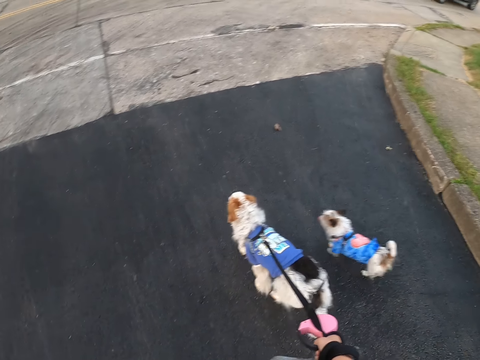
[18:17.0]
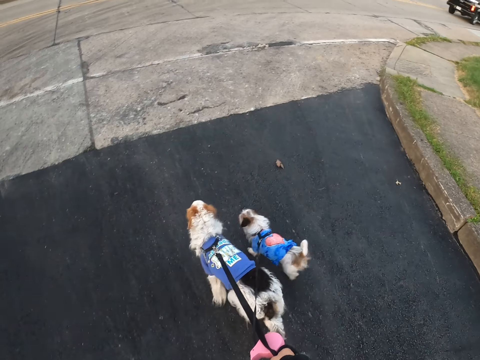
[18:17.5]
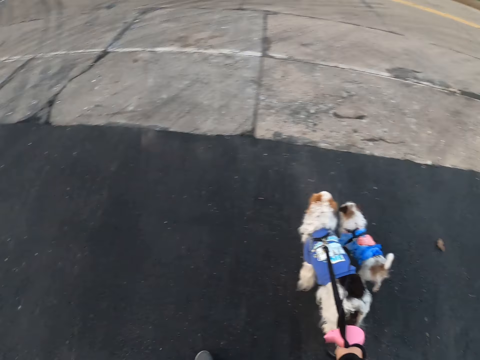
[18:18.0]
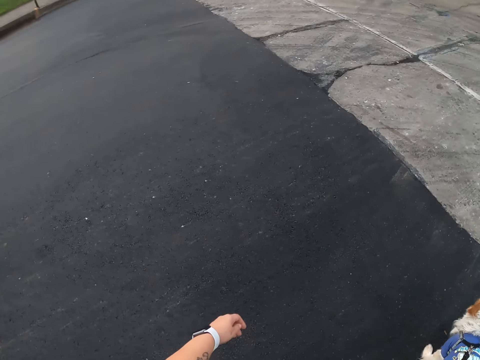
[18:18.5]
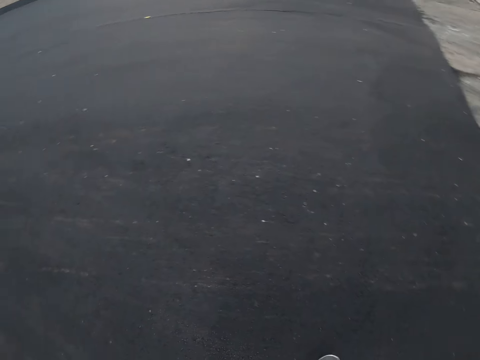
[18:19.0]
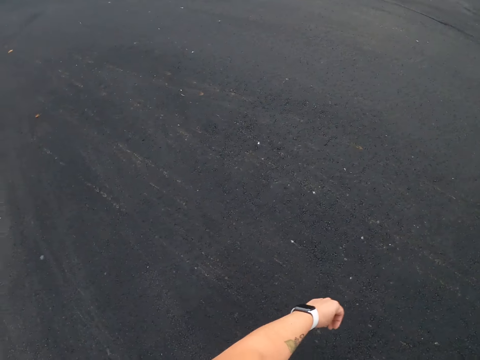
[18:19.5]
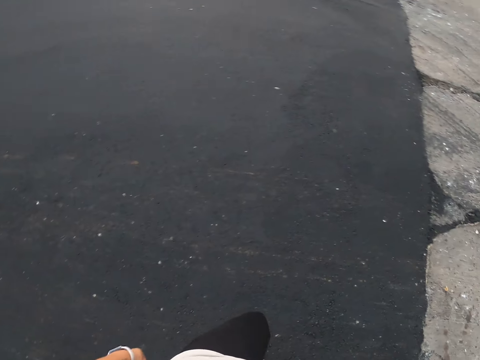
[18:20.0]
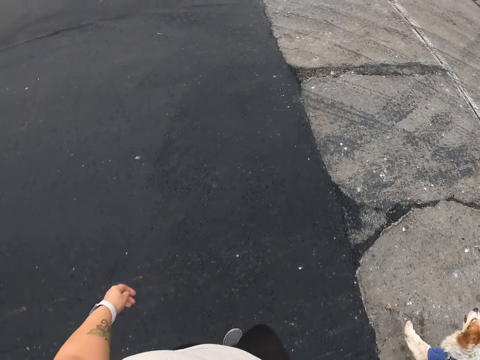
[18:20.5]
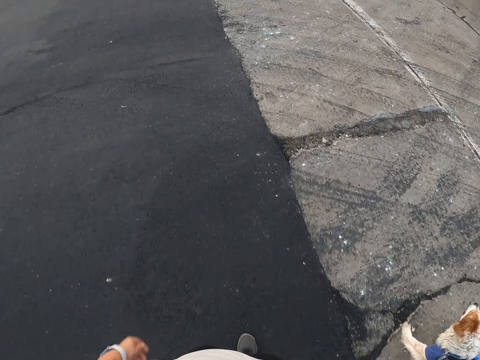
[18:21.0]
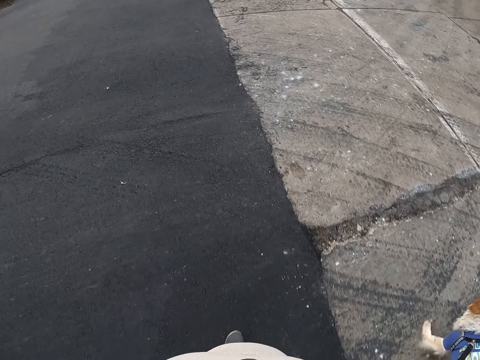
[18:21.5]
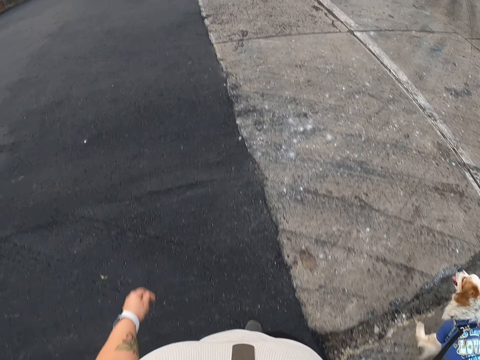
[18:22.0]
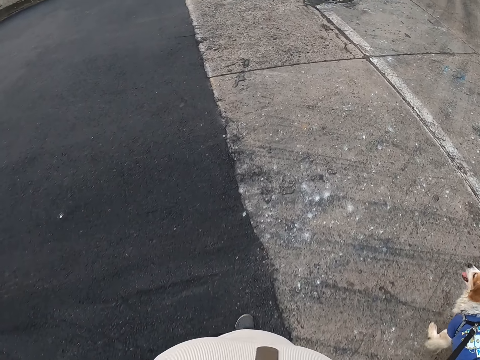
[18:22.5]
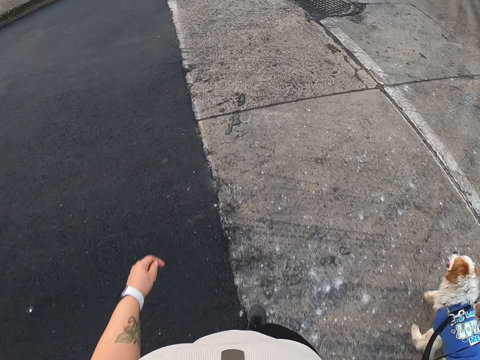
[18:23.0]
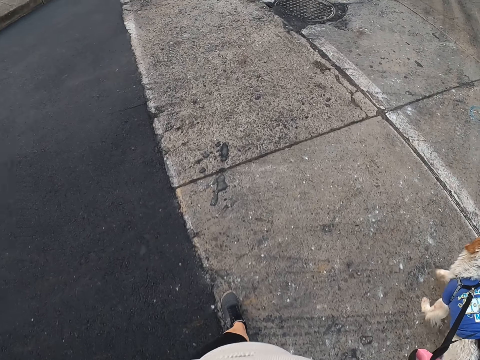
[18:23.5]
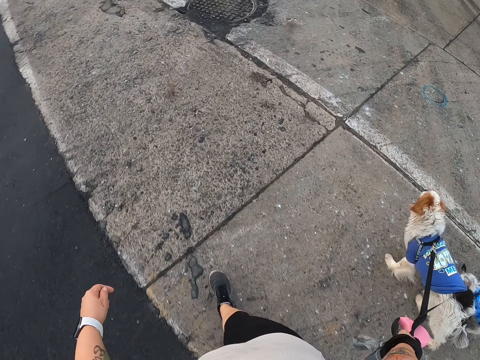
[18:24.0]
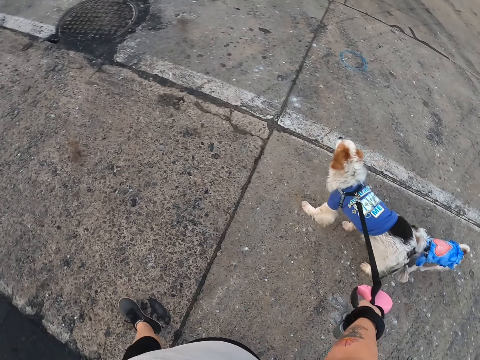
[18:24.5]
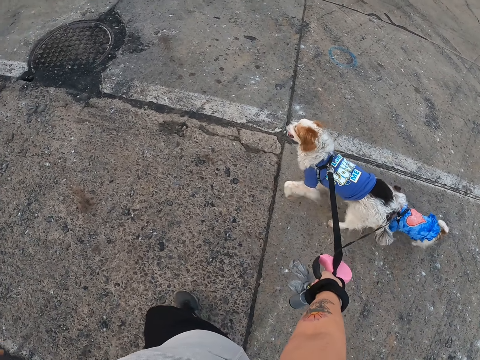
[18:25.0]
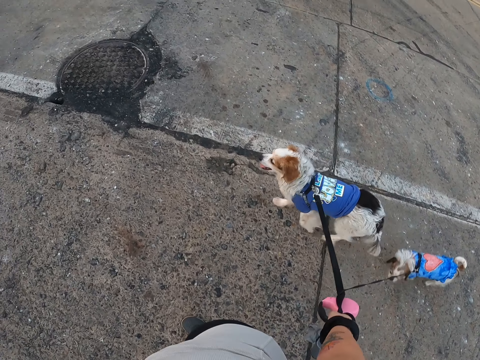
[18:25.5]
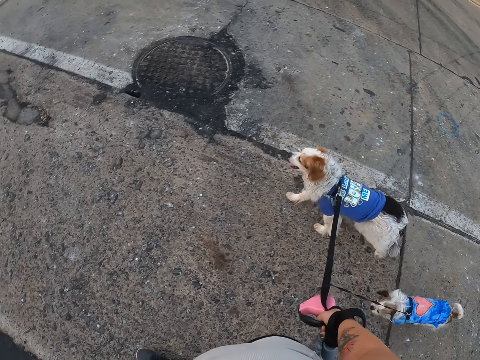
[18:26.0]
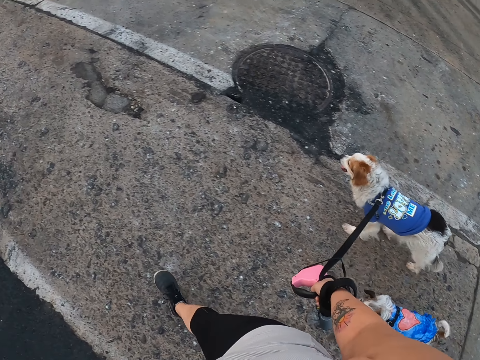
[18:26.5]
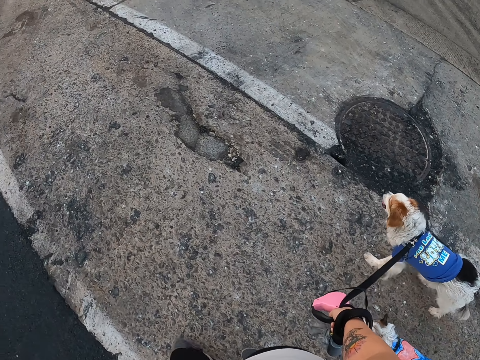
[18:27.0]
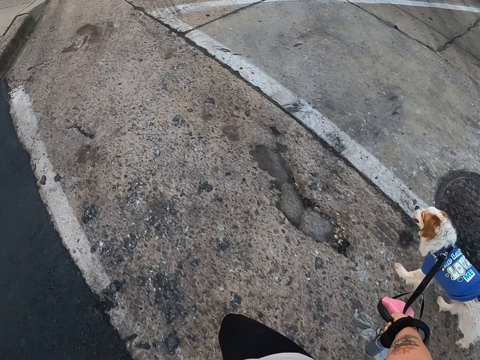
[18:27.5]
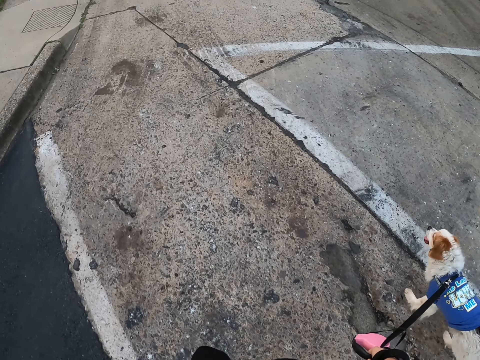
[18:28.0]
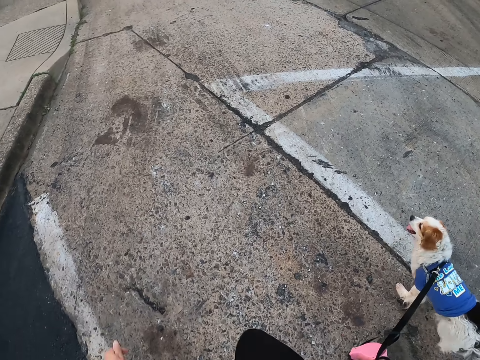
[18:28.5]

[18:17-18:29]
The camera wearer walks the dogs on the path.

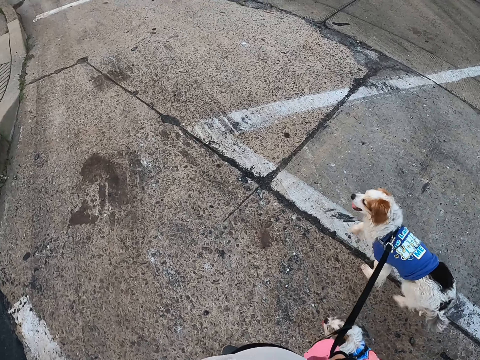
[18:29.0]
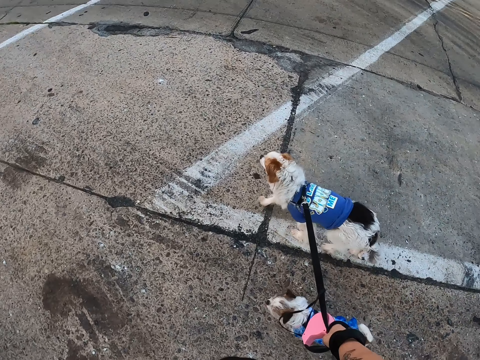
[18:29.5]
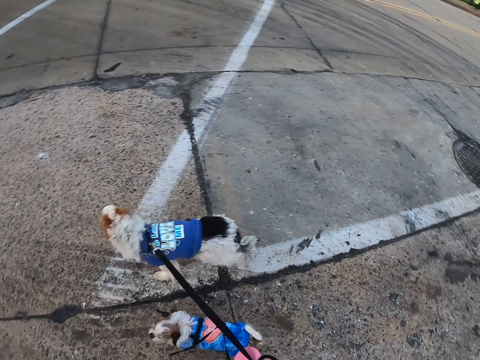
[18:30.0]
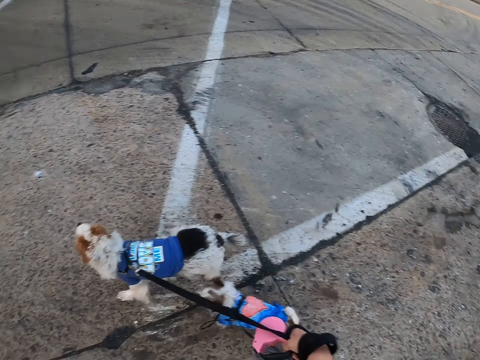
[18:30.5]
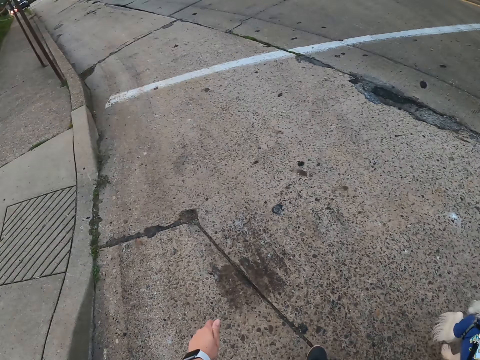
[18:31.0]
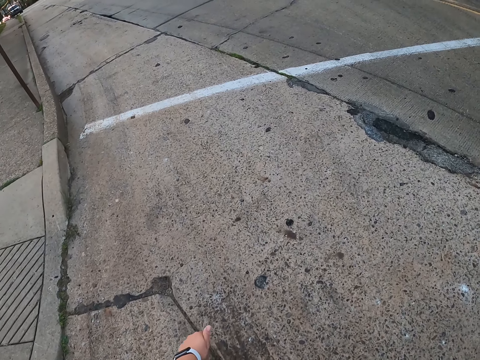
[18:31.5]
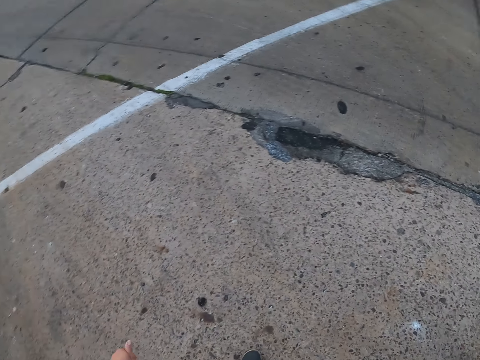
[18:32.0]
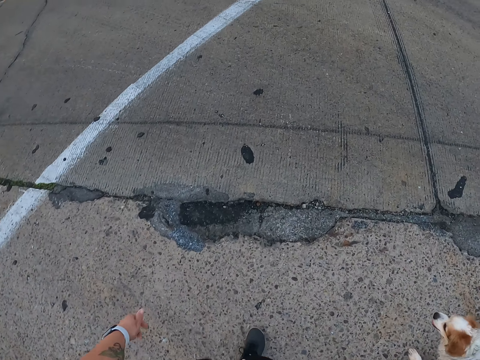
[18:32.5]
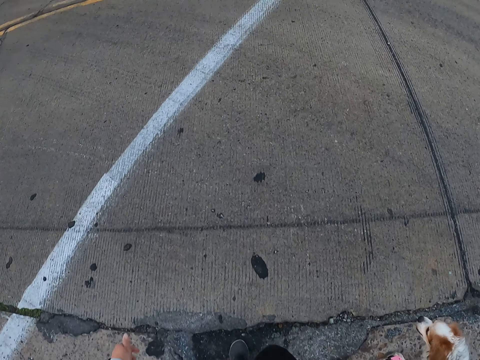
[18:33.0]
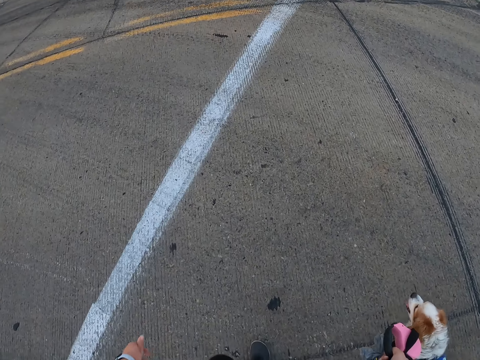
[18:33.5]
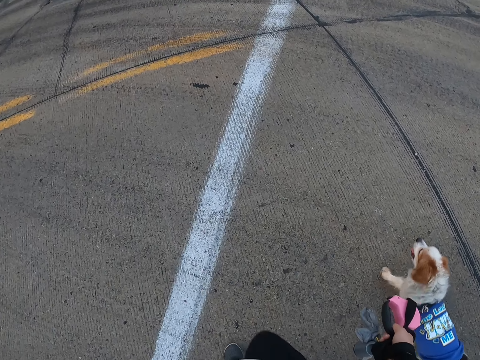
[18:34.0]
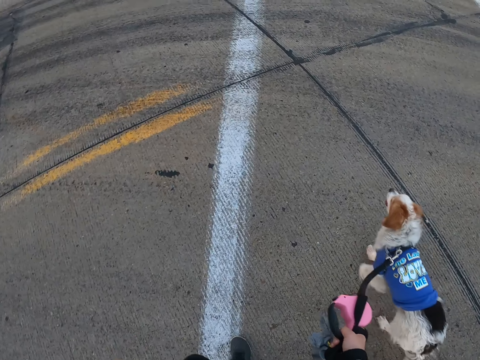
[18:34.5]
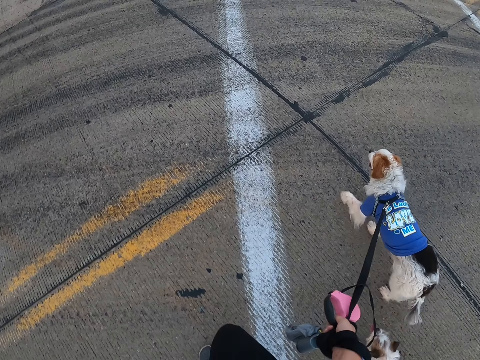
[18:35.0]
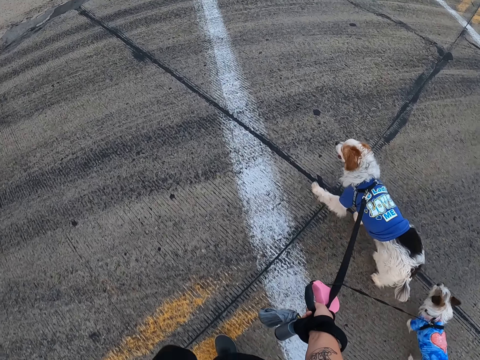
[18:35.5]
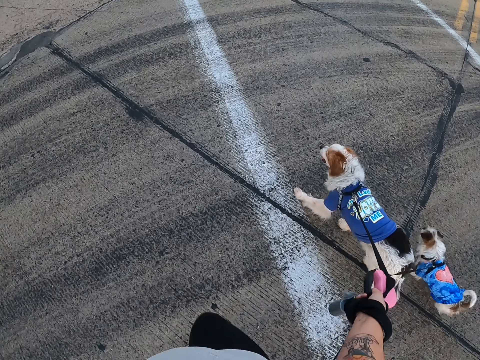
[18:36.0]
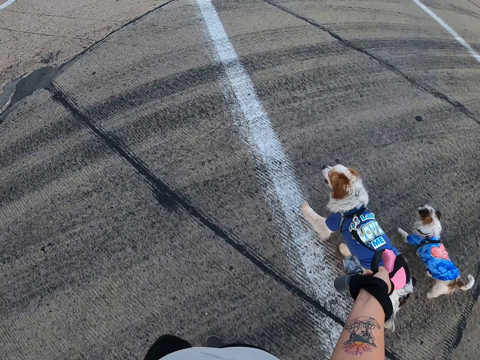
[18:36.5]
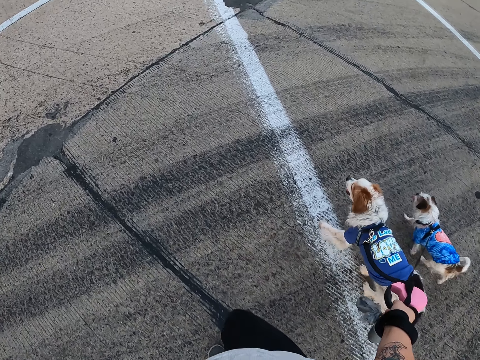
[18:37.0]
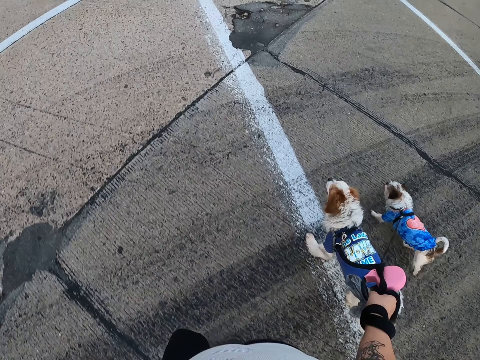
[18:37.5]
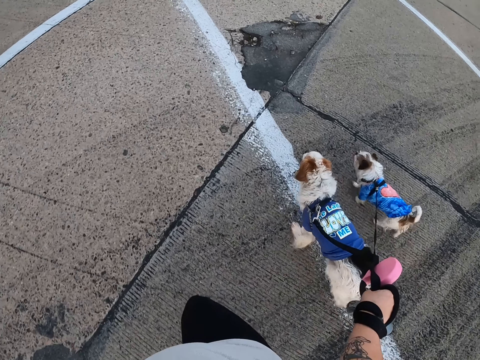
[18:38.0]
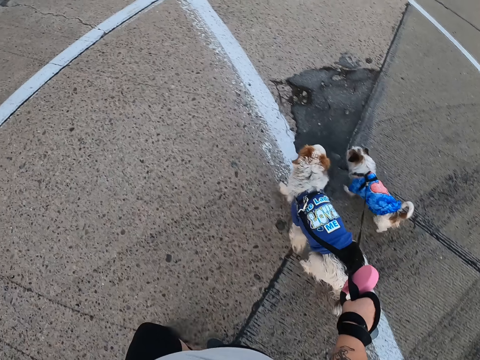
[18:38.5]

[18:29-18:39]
The camera wearer walks the dogs on the road and crosses the road.

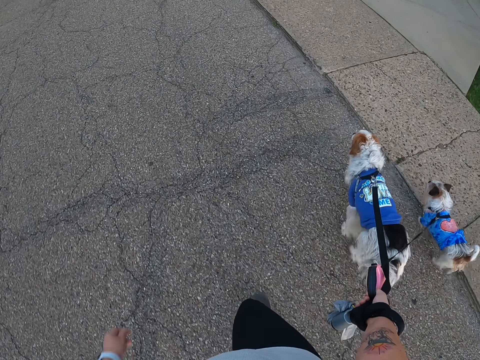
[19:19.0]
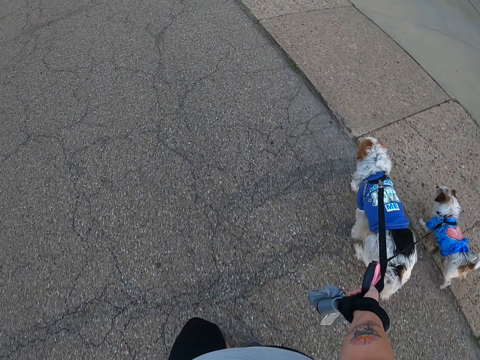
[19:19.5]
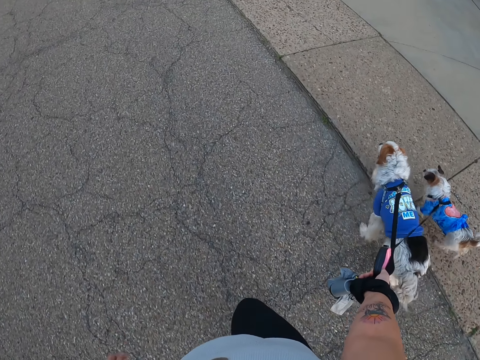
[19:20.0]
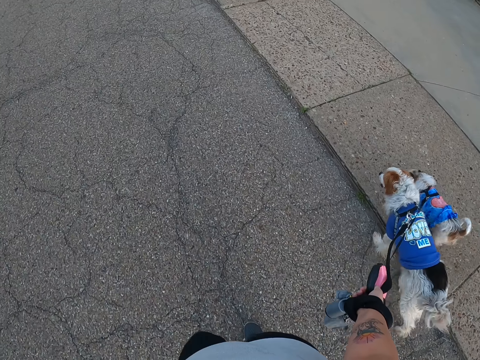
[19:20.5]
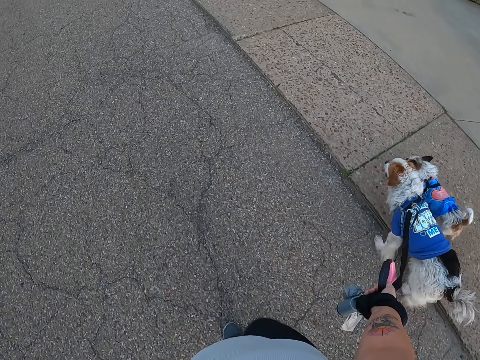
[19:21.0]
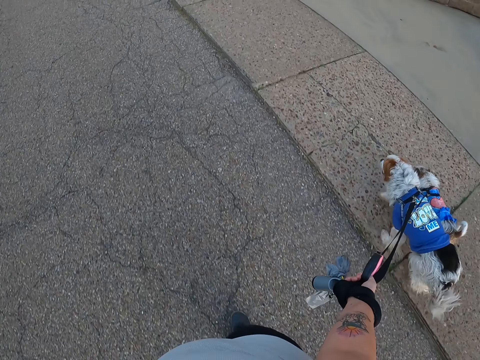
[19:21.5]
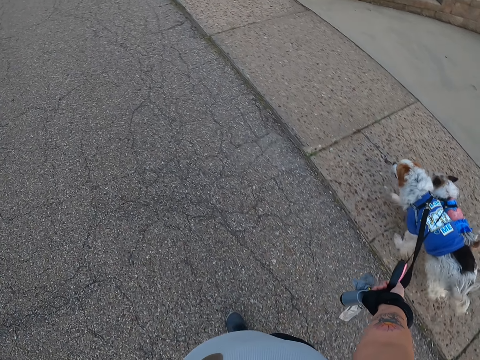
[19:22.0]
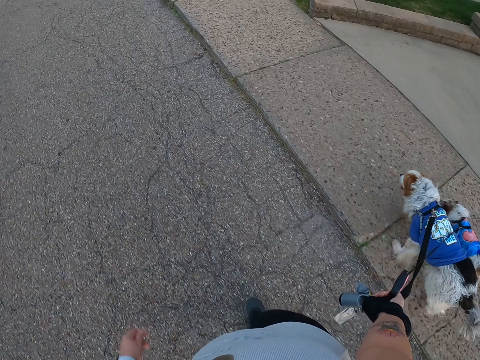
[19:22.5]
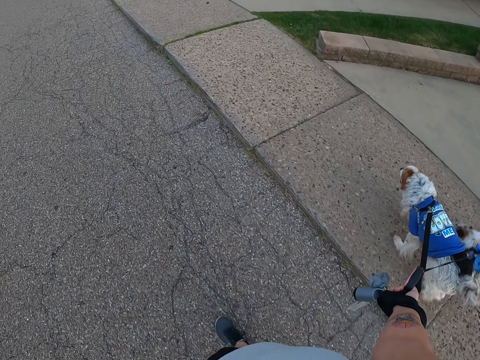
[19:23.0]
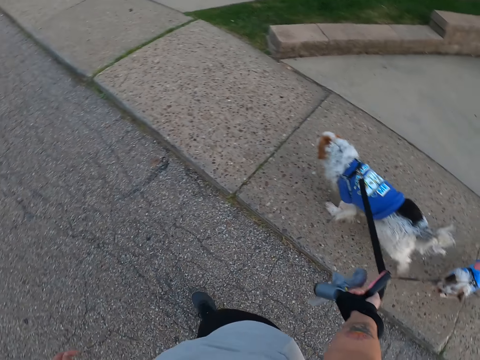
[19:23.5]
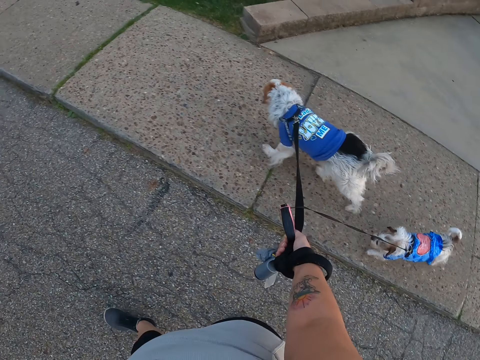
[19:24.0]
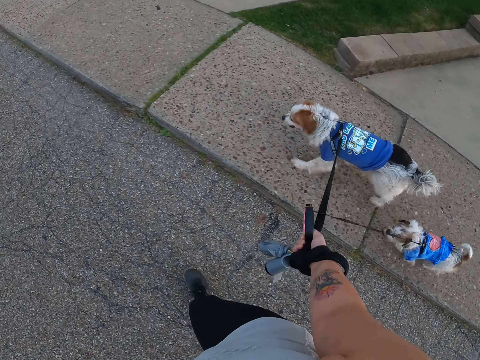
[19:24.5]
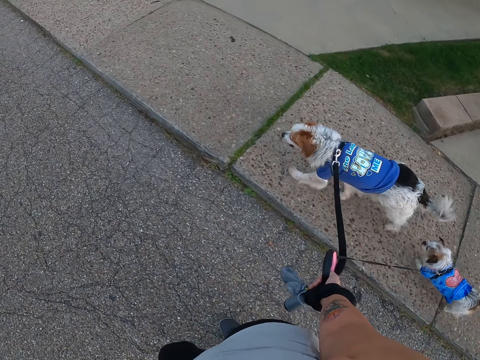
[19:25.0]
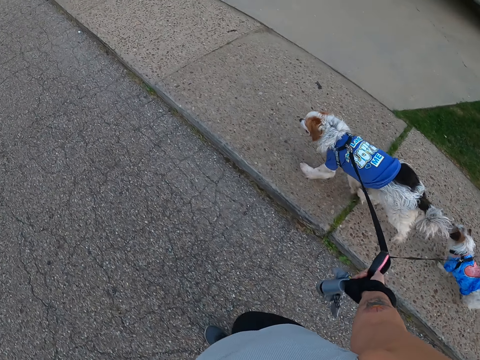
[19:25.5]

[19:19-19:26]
The camera wearer walks the dogs on the path.
